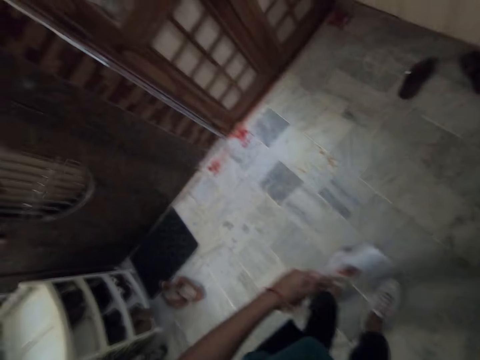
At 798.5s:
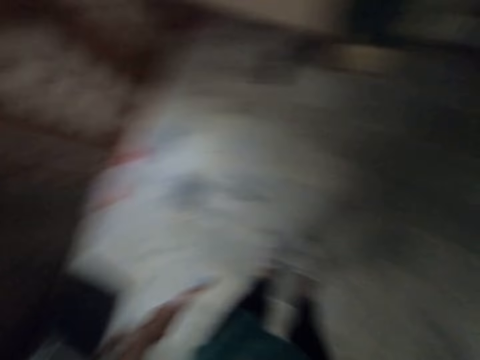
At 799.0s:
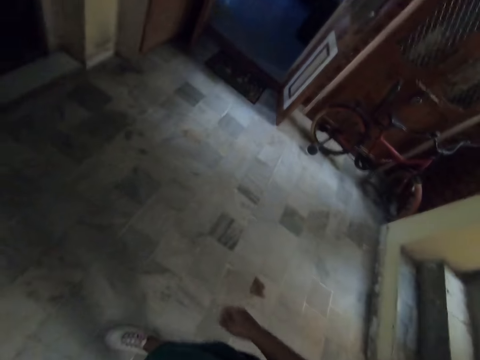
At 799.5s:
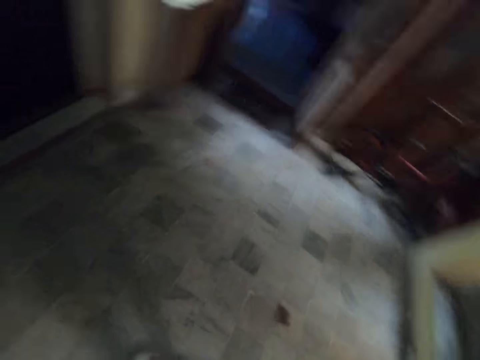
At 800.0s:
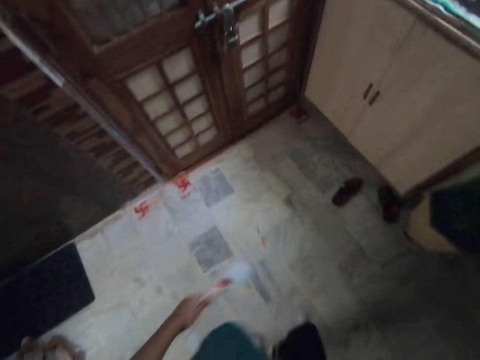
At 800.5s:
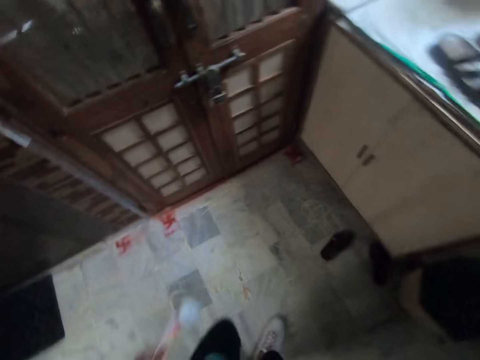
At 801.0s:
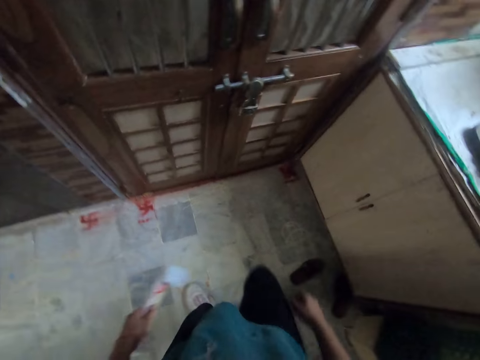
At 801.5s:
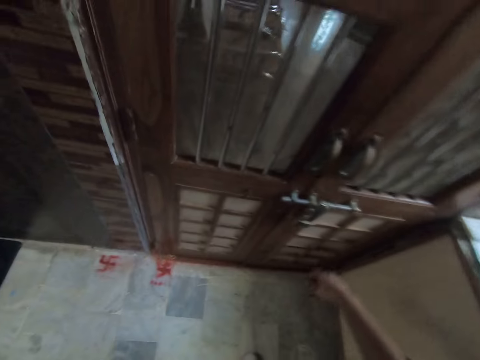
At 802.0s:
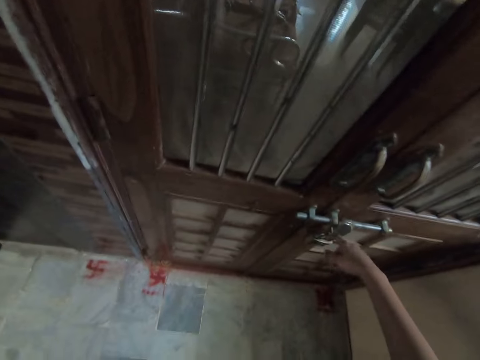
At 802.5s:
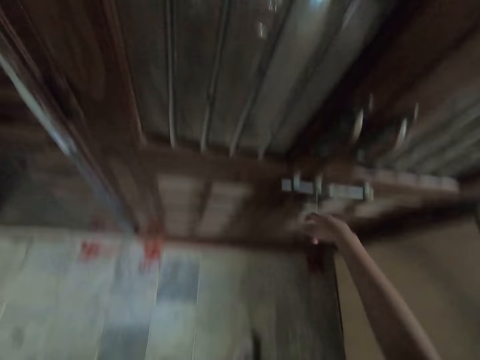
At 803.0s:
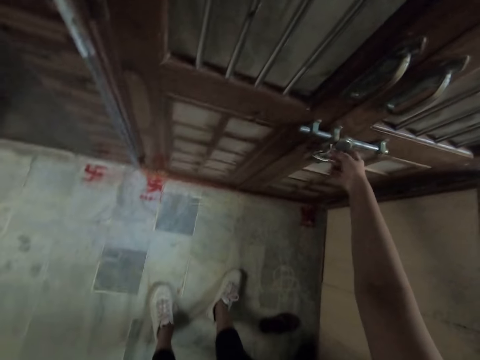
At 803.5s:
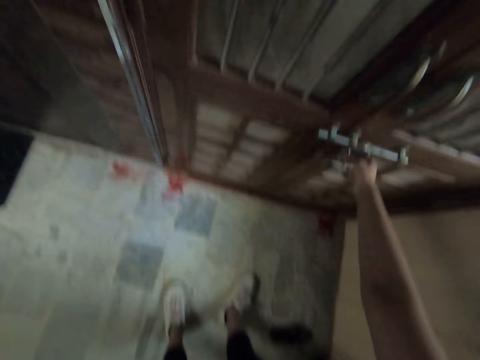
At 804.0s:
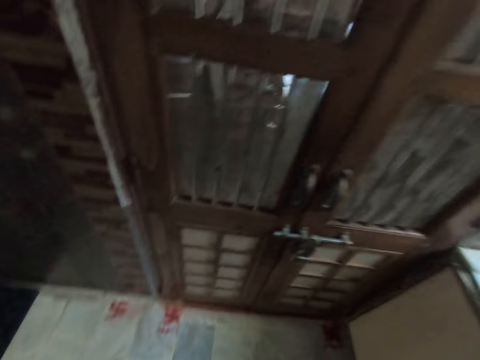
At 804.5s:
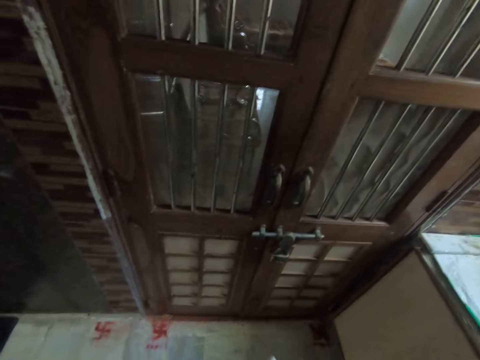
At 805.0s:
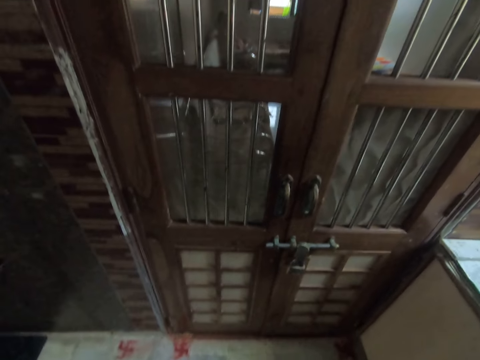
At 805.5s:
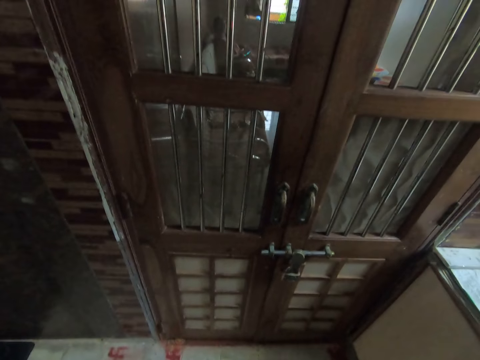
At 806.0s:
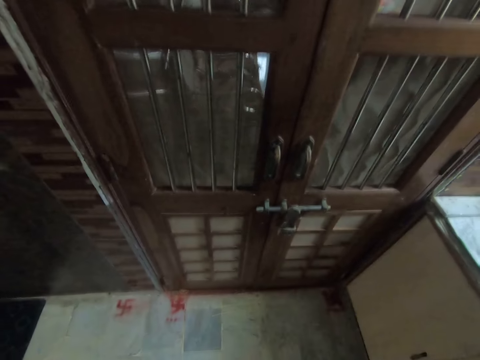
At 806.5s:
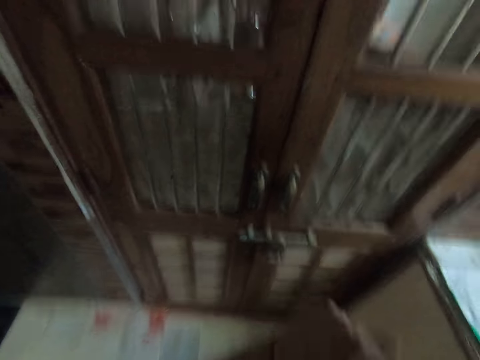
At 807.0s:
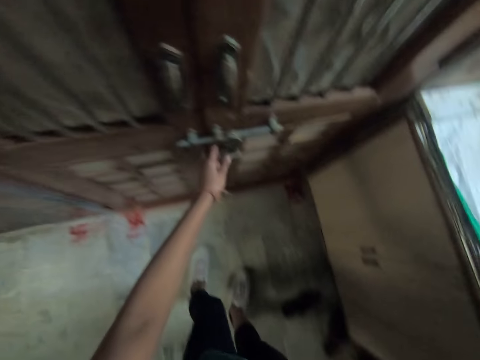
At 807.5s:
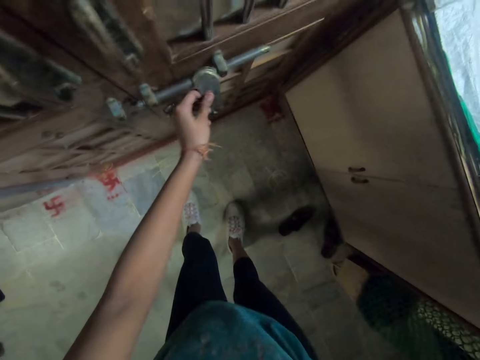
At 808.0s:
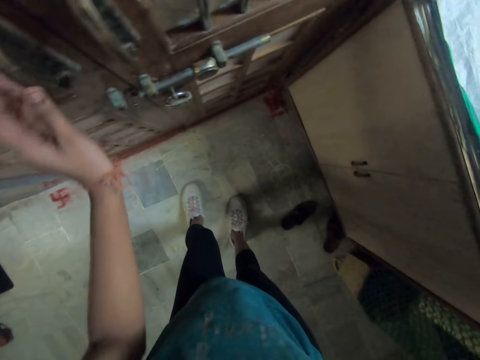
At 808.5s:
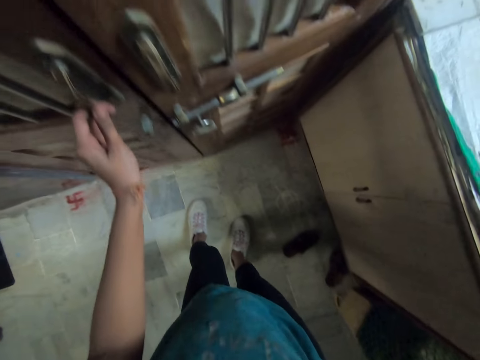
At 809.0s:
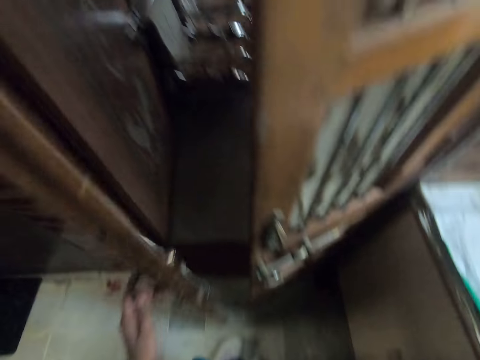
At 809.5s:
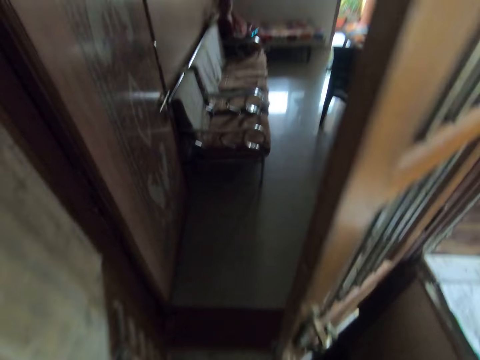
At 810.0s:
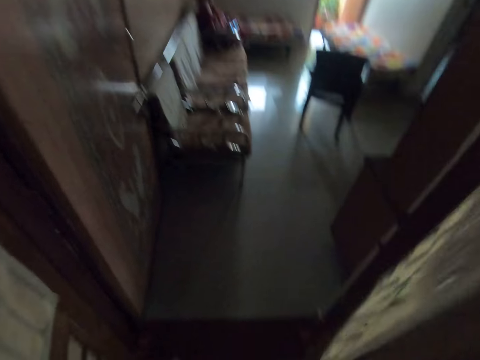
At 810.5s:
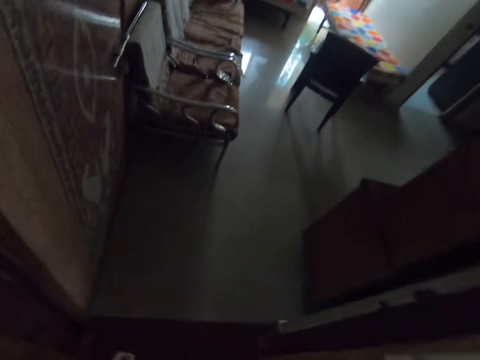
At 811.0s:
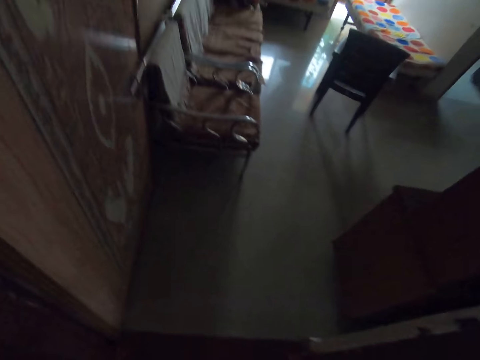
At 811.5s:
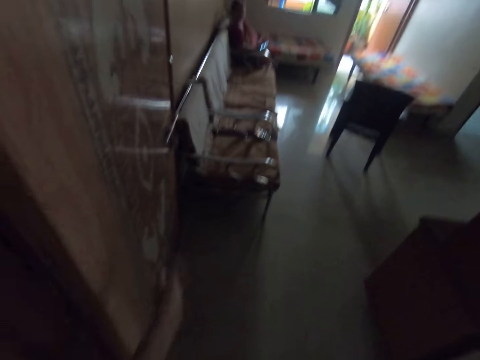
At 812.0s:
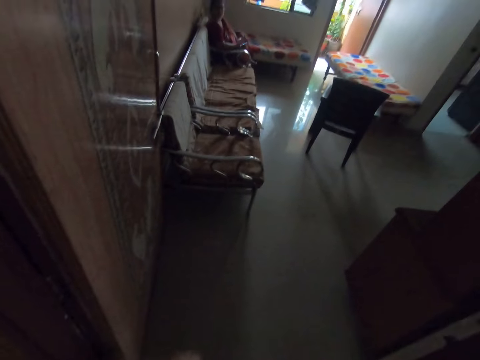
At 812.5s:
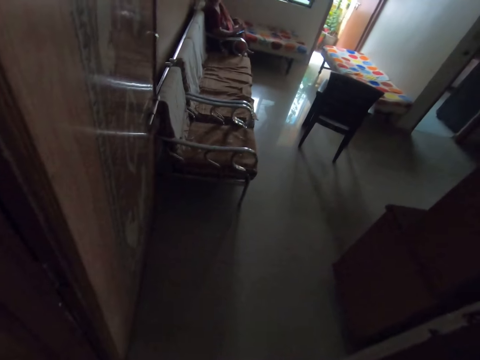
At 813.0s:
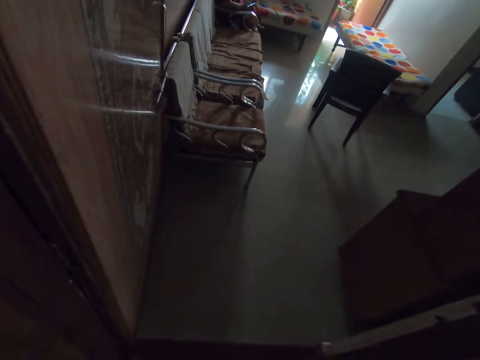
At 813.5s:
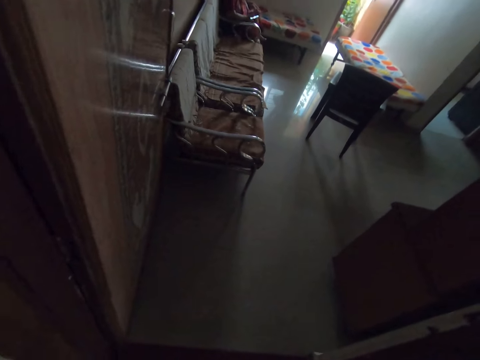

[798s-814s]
The camera wearer looks around. She hits a padlock on a door with her right finger. She adjusts the door latch with her left hand. She opens the door with her left hand. She converses with a woman.

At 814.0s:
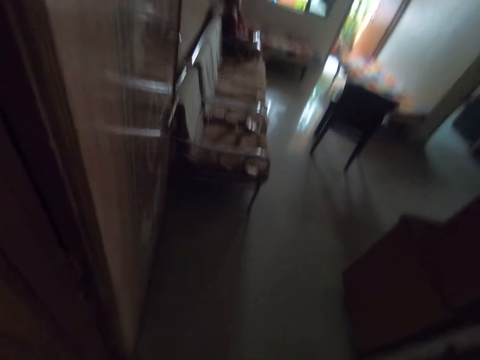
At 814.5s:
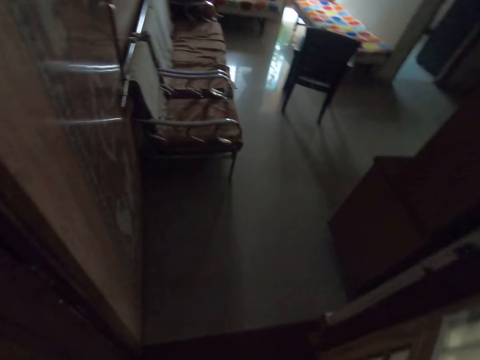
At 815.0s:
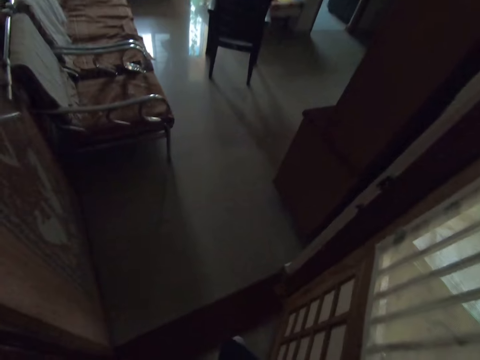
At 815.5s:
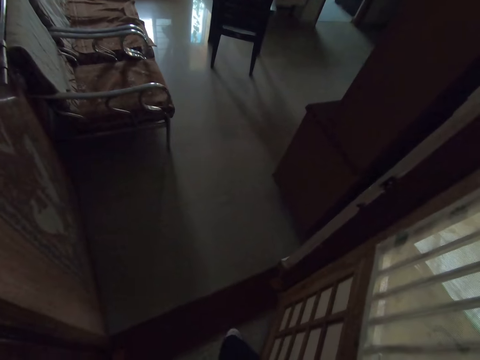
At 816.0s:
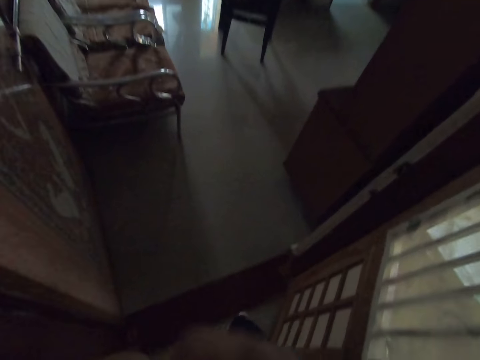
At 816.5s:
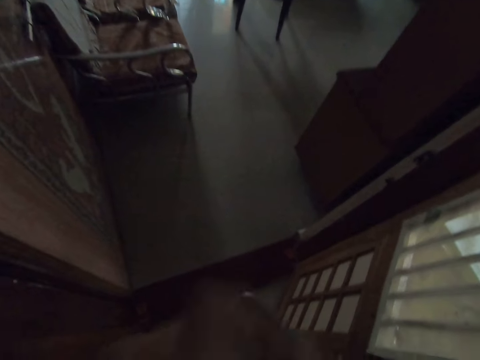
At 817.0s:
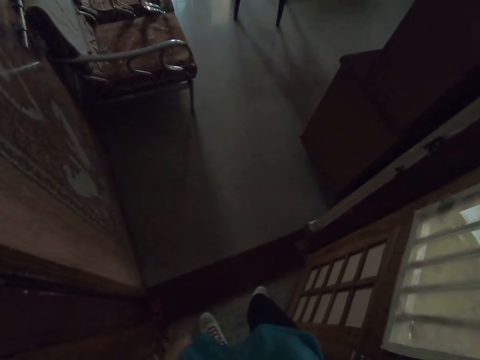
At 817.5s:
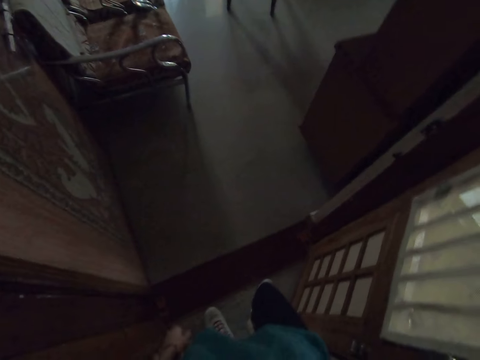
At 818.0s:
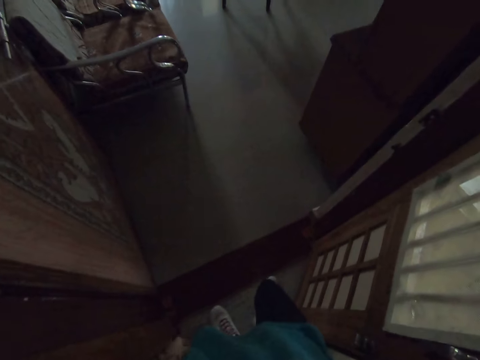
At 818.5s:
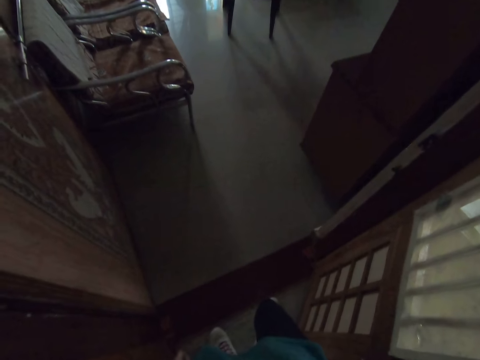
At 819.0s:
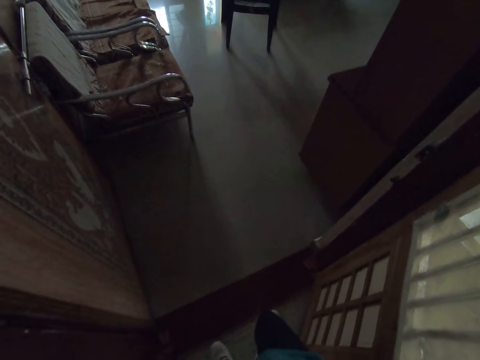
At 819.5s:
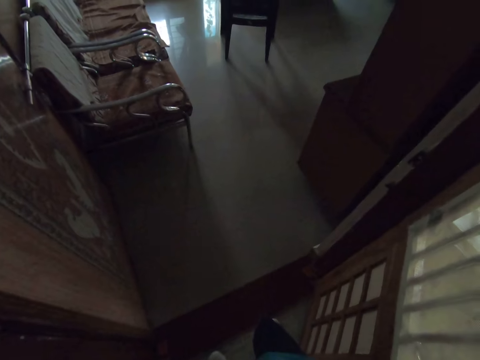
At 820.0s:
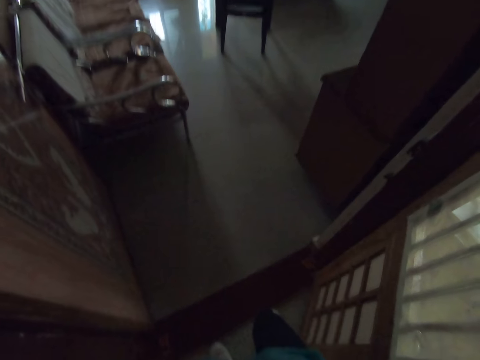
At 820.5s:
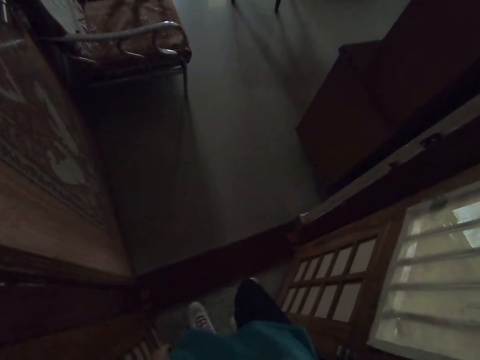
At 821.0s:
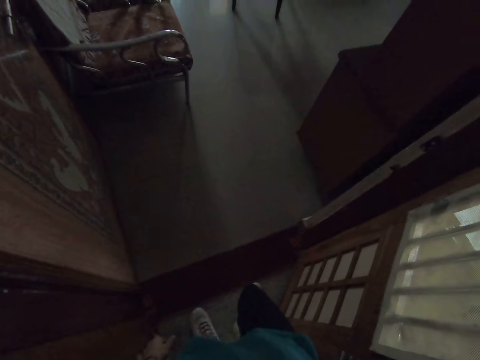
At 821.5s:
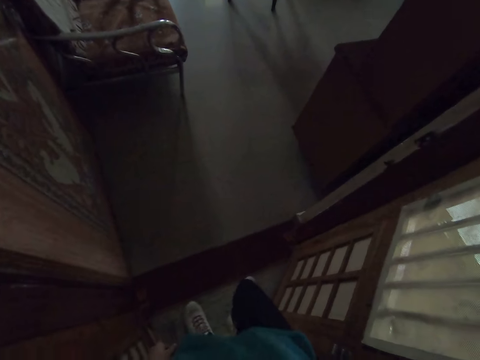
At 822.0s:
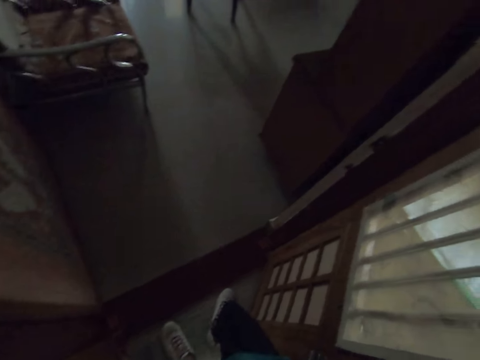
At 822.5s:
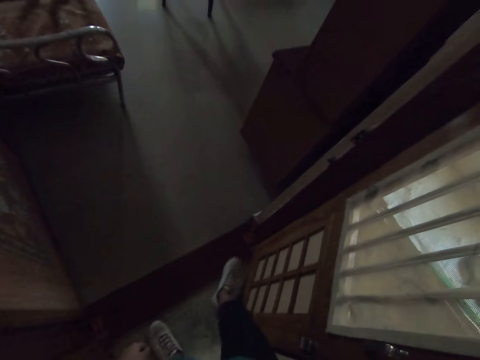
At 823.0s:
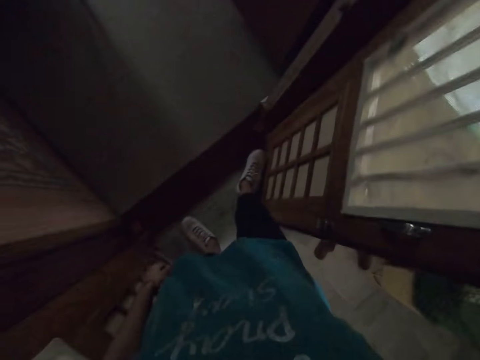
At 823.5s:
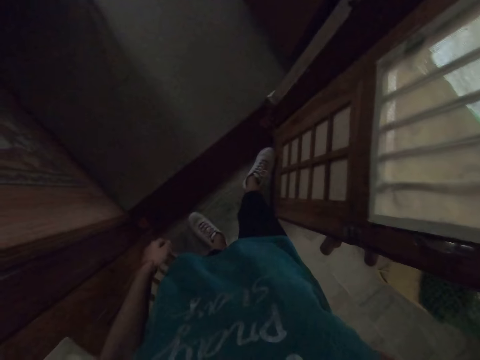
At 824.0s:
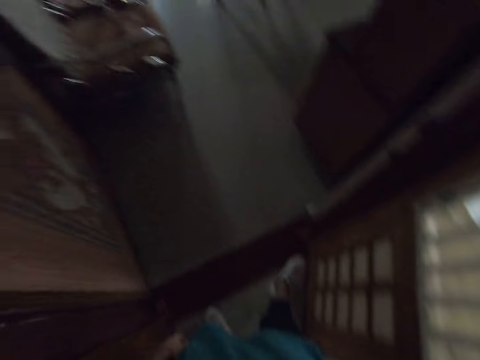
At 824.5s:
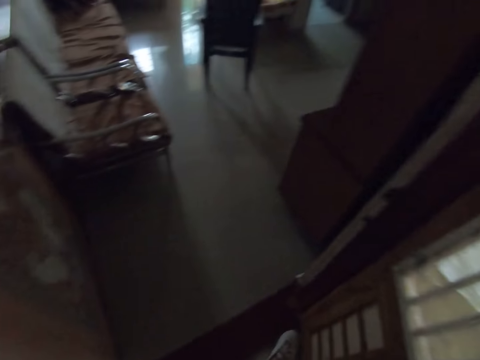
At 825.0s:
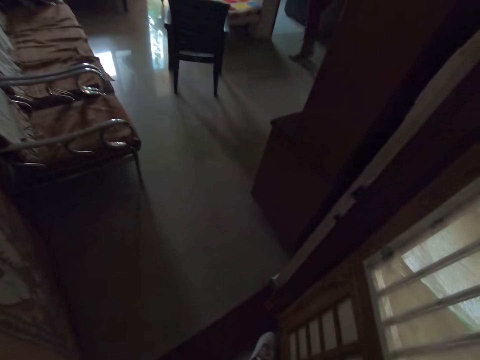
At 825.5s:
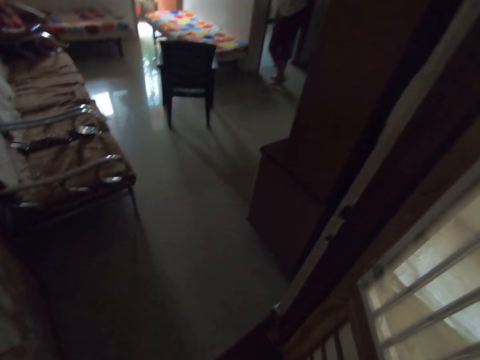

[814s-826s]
The woman interacts with a girl. The camera wearer raises her left hand to her face.
